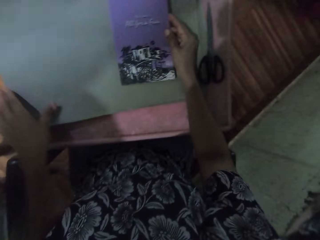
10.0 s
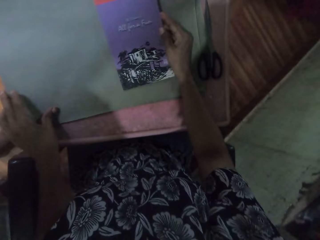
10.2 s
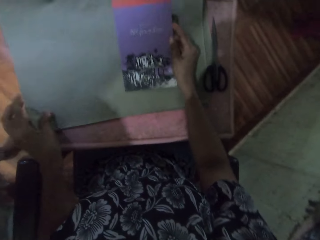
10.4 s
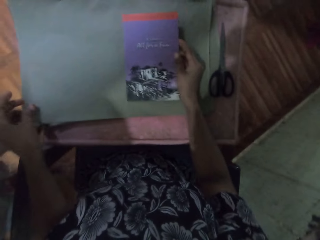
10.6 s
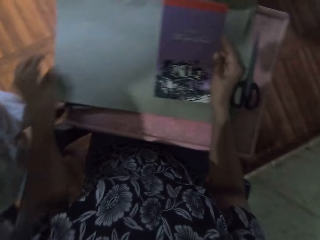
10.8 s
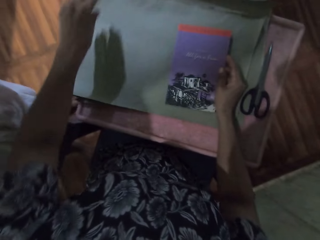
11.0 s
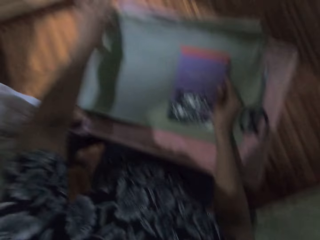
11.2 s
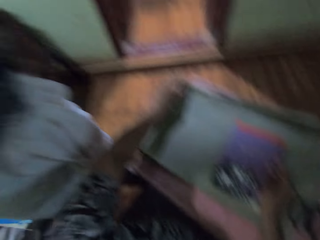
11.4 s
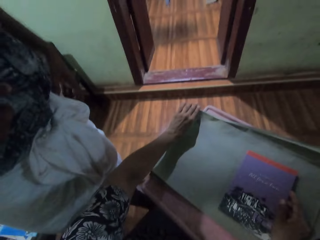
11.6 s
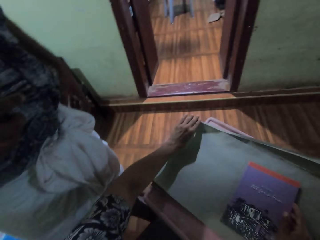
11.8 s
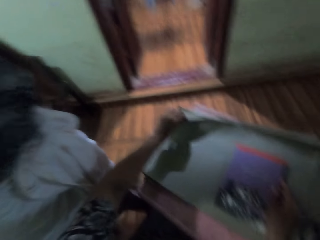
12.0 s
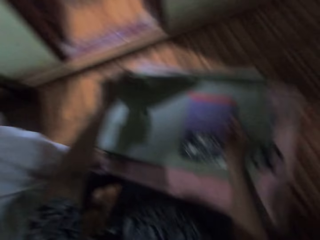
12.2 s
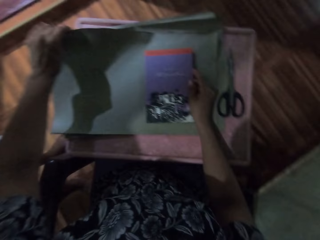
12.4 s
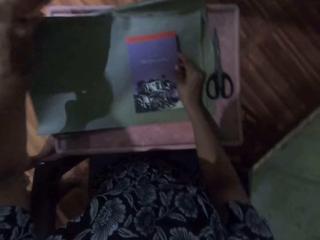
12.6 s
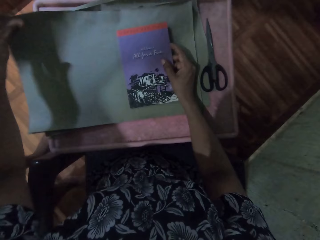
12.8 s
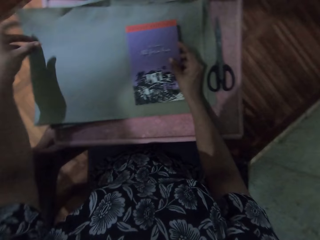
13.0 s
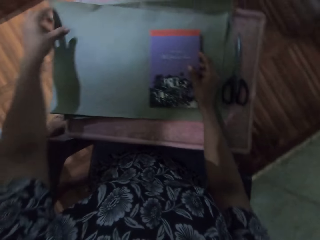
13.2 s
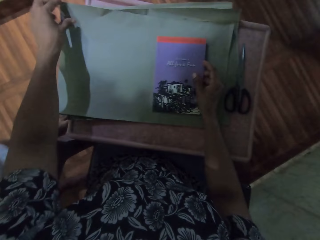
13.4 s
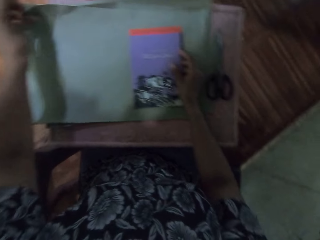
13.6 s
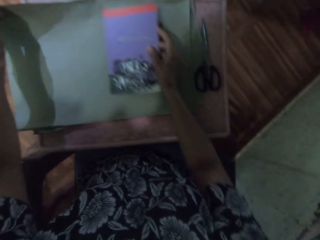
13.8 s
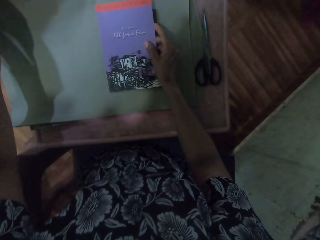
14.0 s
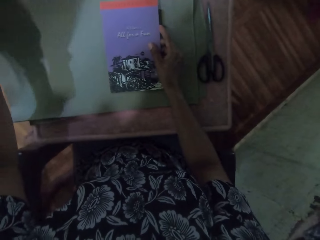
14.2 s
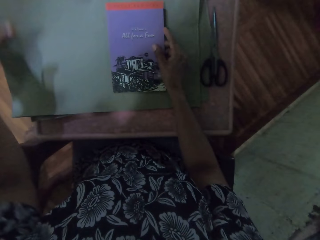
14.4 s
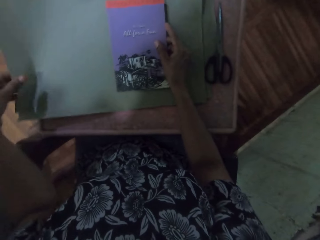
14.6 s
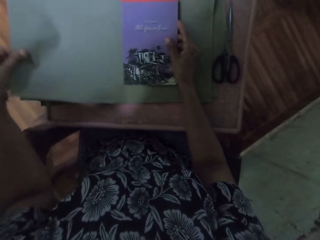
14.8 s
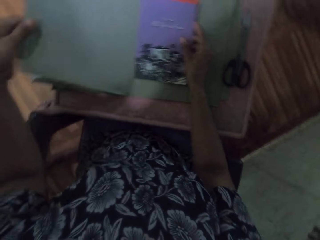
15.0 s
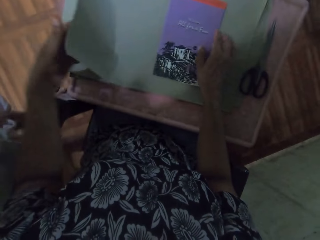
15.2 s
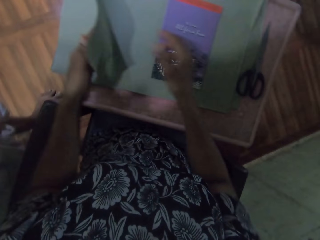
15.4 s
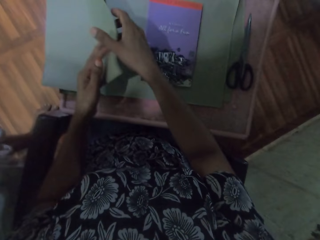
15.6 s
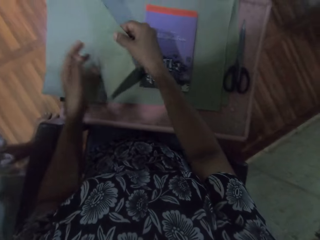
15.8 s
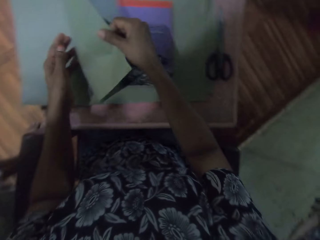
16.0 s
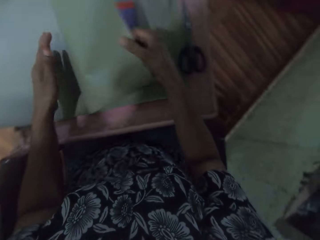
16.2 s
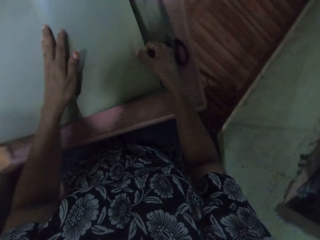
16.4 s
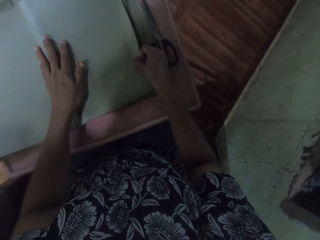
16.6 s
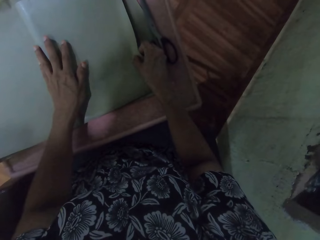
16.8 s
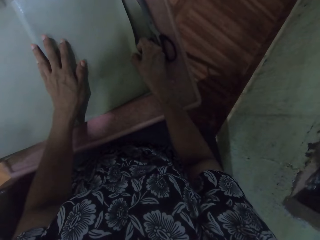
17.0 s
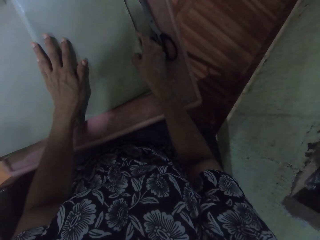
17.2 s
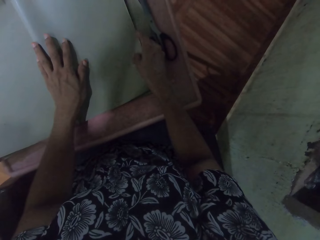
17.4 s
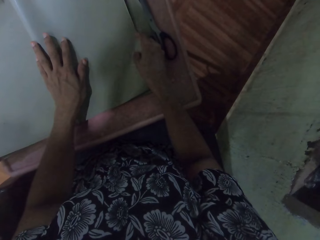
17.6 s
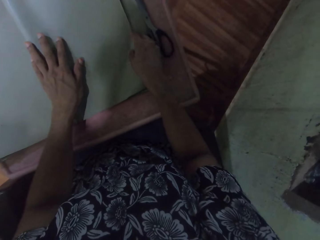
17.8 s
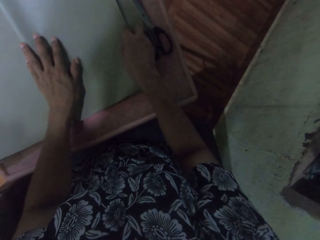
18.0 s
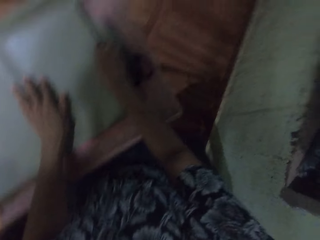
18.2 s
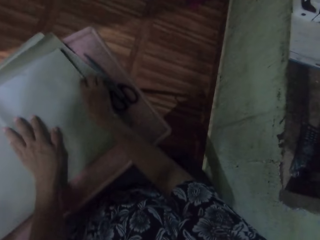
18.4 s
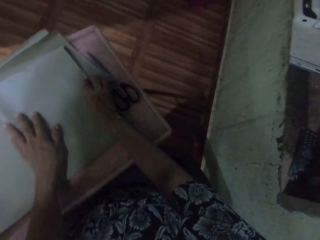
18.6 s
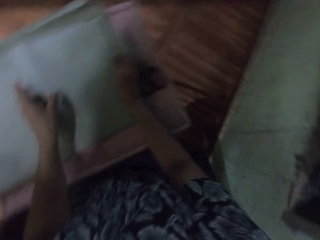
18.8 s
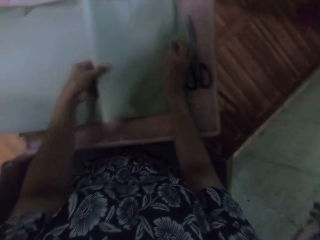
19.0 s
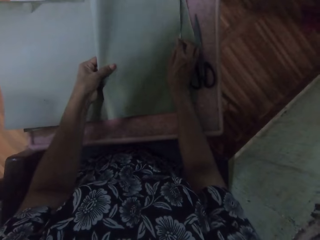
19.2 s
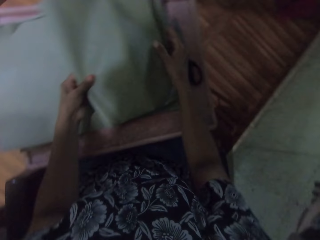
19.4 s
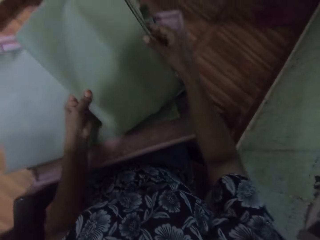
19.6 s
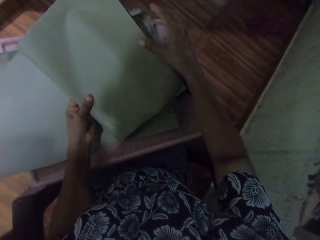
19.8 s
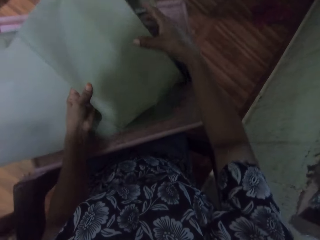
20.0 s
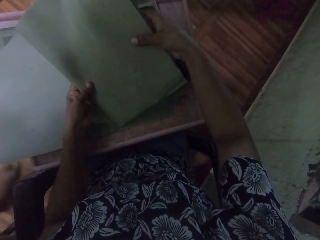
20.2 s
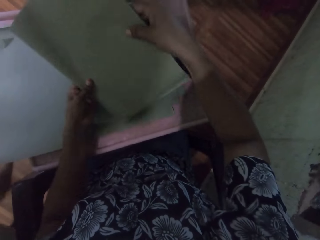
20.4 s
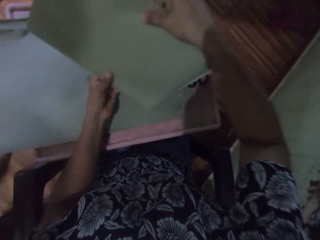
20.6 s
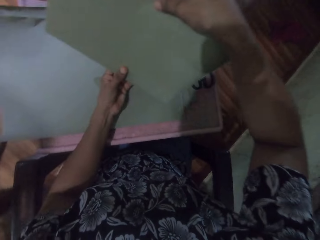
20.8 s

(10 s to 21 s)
The camera wearer places a book on the table. She adjusts the book on a sheet of paper with her right hand. She covers the book with a book cover. She picks up the sheet of paper with her left hand. She covers the book with the sheet of paper in both hands. She lifts the sheet of paper with the book with both hands.

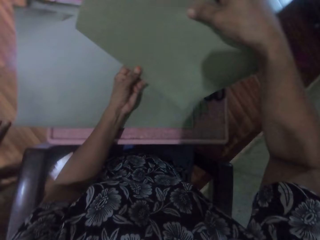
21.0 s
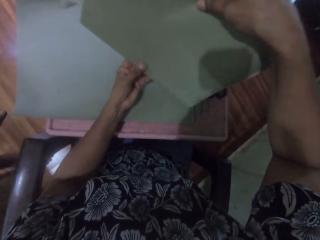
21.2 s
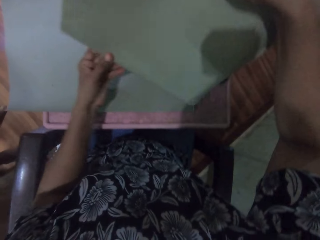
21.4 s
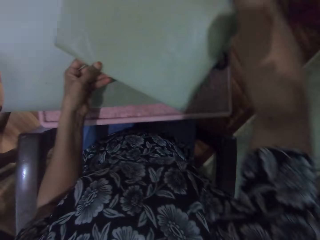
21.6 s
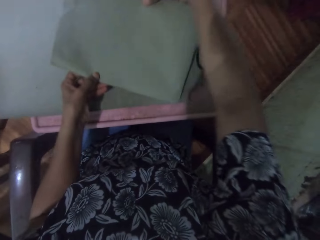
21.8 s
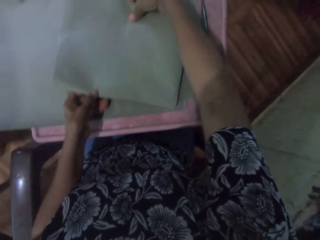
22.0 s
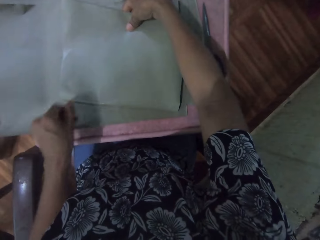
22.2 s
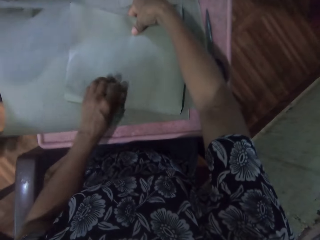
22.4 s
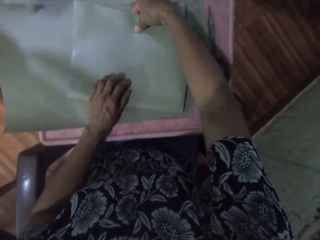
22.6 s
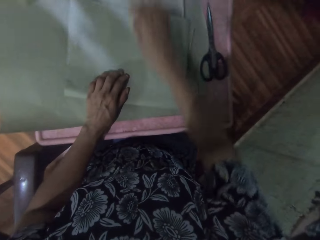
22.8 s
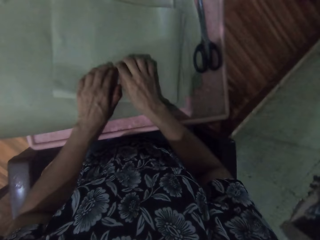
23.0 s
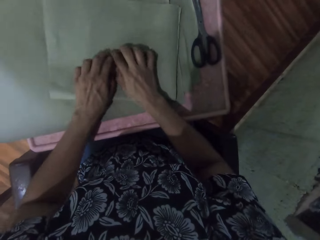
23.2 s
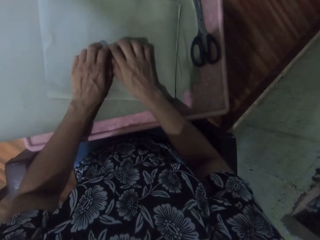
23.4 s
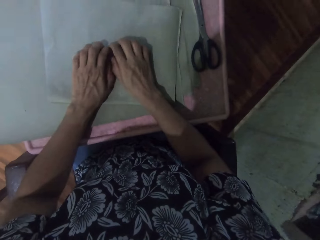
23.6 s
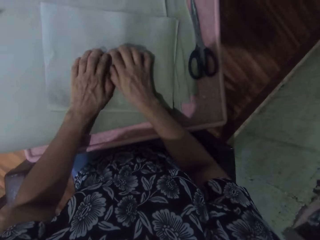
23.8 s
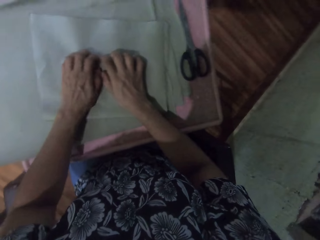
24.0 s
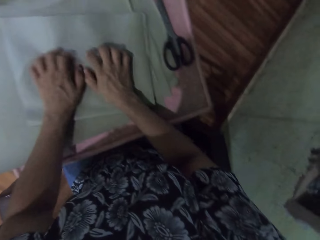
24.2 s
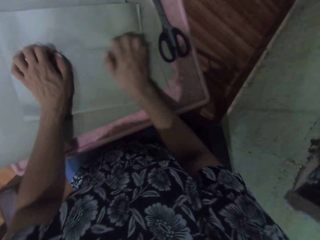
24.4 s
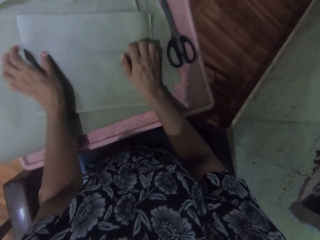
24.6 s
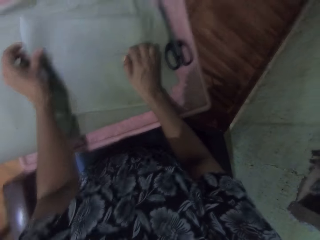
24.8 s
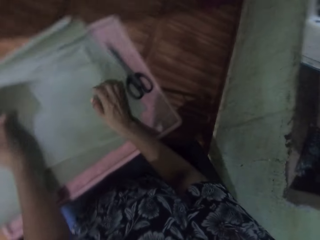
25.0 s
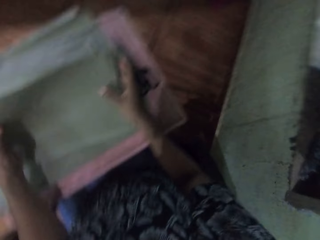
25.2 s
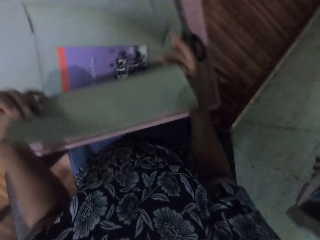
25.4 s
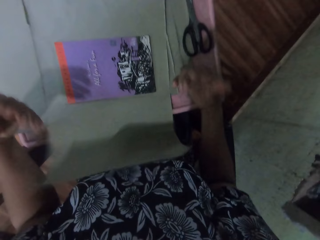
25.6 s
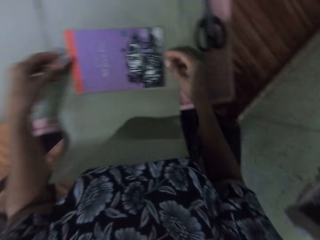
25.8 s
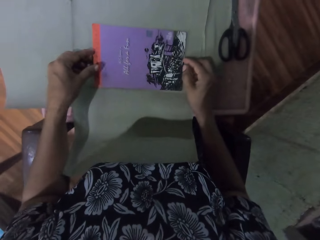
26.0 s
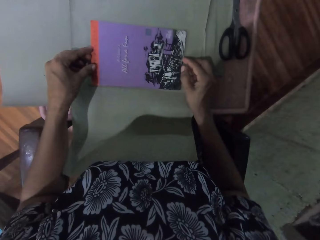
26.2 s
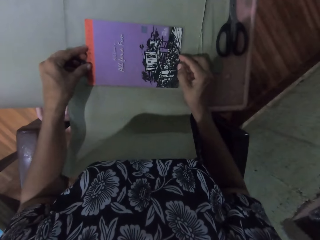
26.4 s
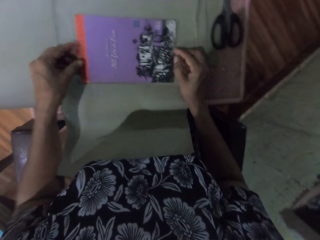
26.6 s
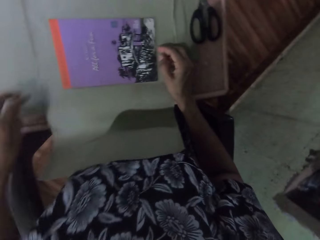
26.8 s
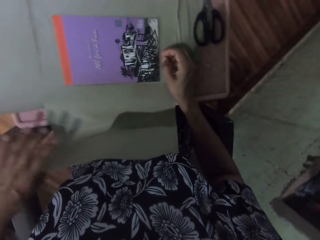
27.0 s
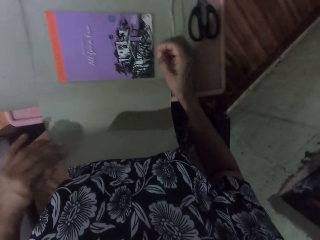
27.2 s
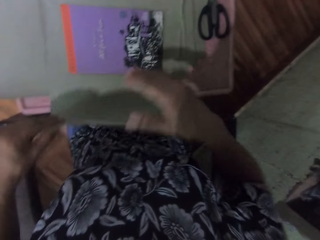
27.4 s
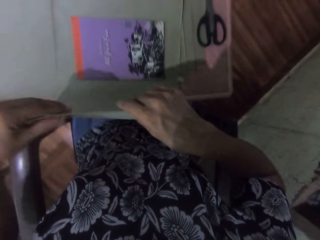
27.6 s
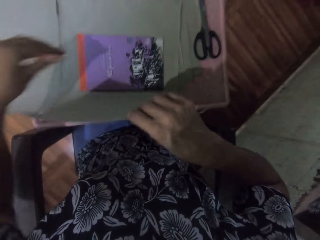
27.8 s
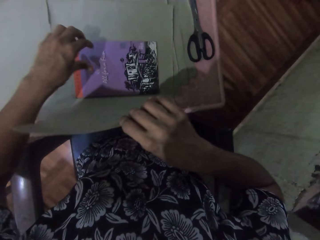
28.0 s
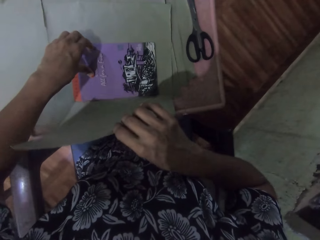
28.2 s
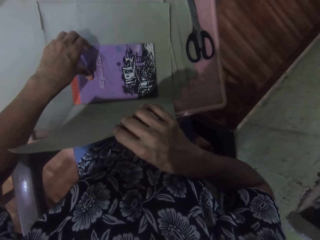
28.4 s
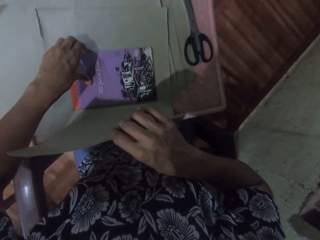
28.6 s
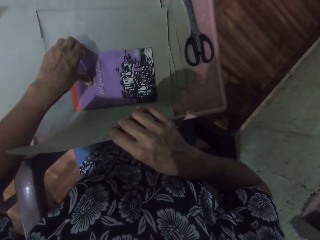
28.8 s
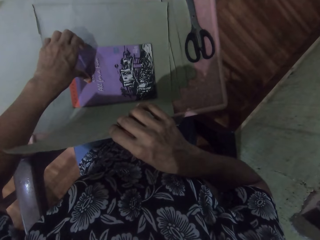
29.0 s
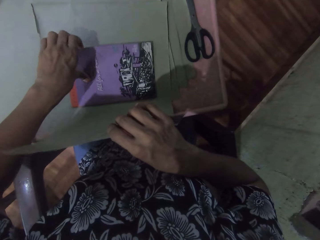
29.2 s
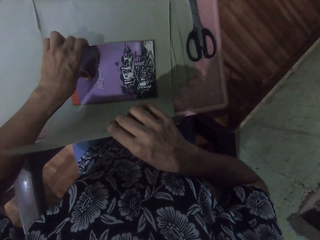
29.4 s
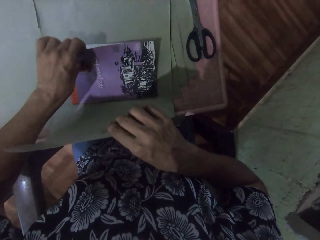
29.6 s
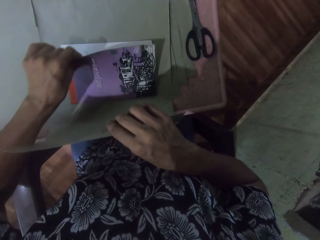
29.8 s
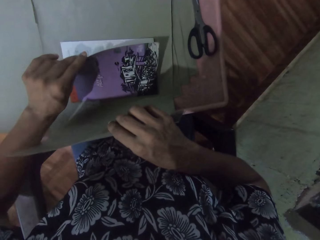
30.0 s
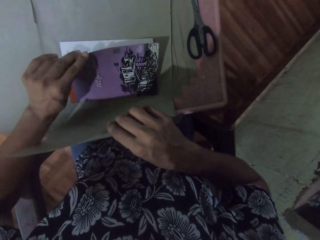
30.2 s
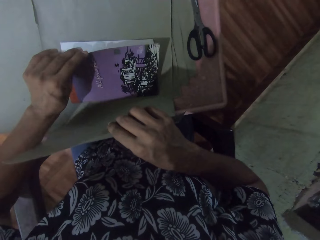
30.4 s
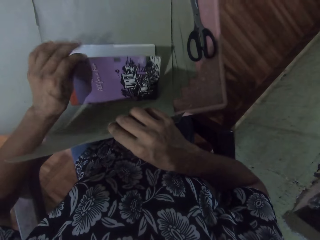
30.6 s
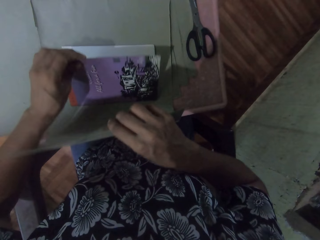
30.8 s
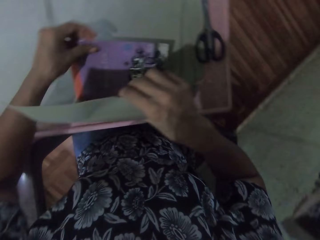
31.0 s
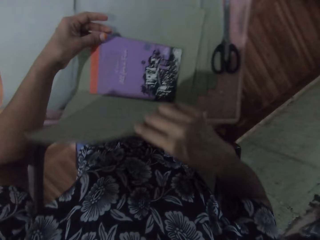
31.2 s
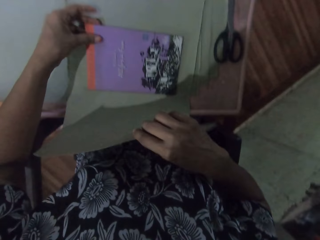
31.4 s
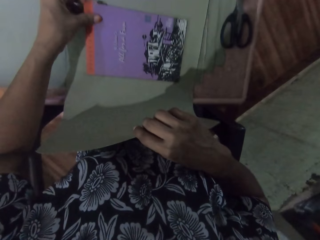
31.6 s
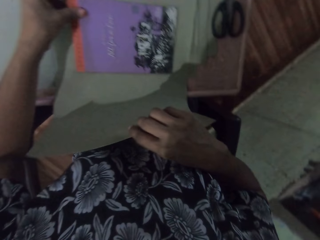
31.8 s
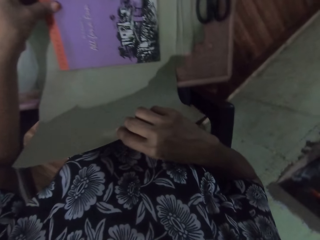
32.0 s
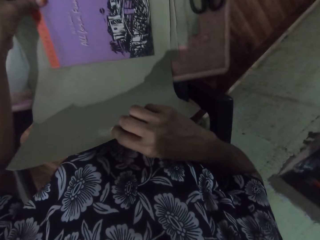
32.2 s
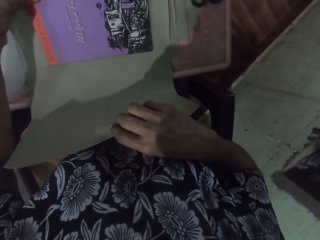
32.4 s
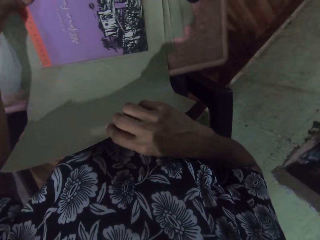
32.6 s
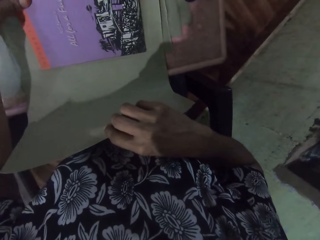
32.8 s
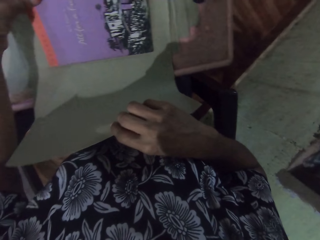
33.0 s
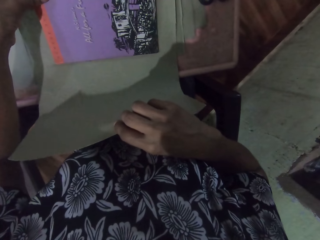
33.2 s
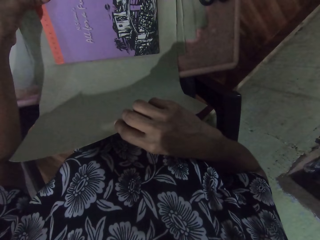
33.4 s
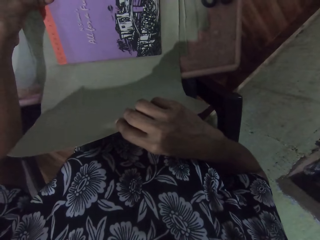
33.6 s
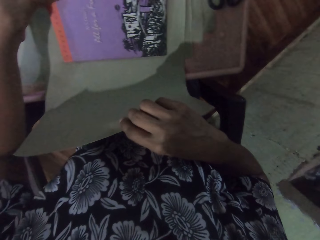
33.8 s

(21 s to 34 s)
The camera wearer places the sheet of paper with the book on the sheets of paper. She presses both hands against the sheet of paper covering the book. She opens the sheet of paper with both hands. She adjusts the book on the sheet of paper with both hands. She holds the sheet of paper with her left hand. She holds the sheet of paper with her right hand. She places her left hand on the book. She opens pages of the book with her left hand. She holds the cover of the book with her left hand.
